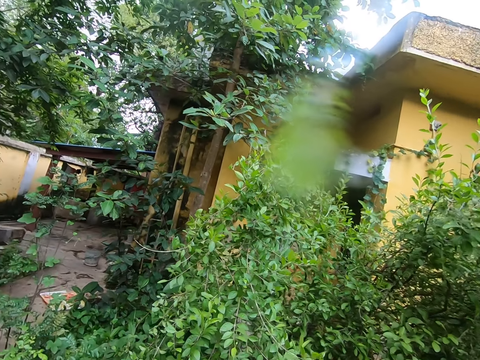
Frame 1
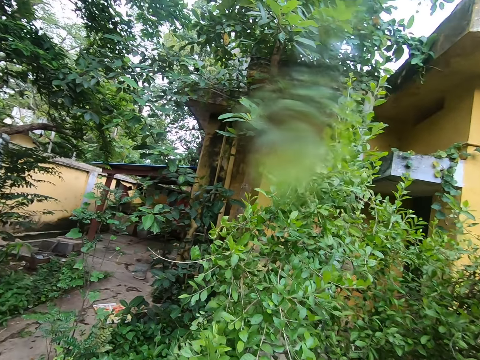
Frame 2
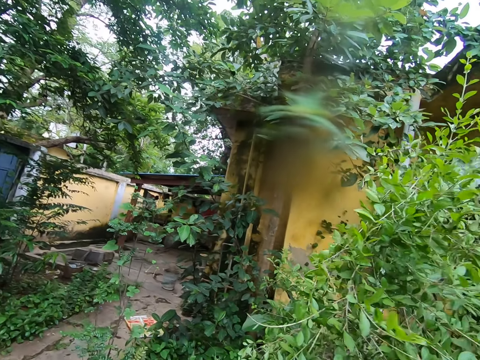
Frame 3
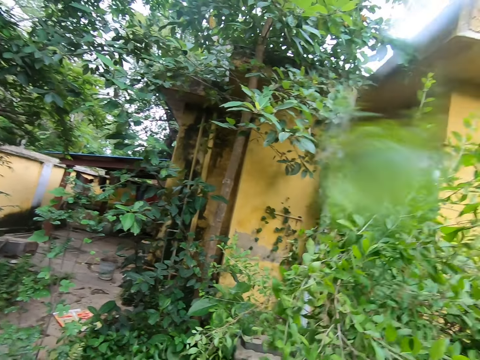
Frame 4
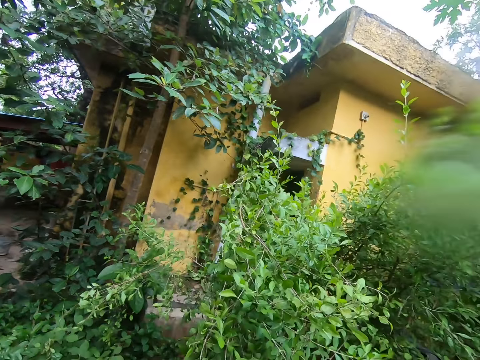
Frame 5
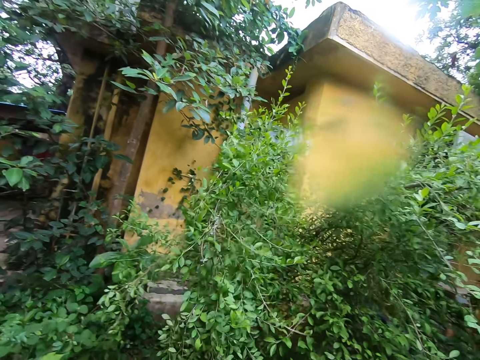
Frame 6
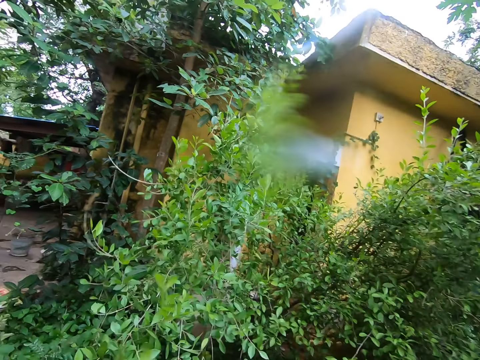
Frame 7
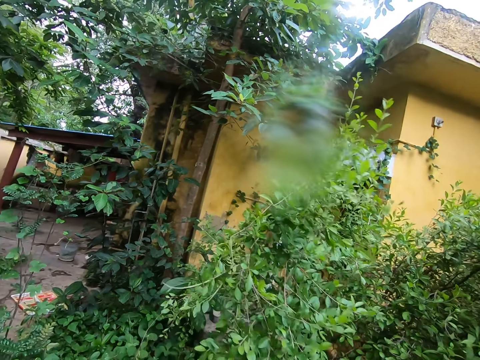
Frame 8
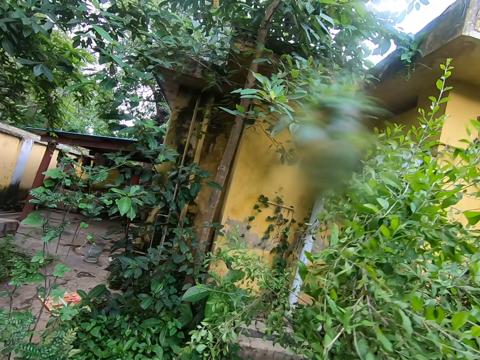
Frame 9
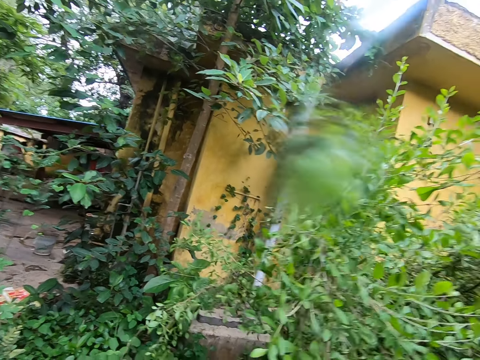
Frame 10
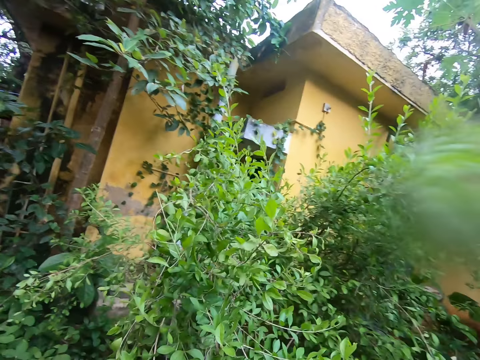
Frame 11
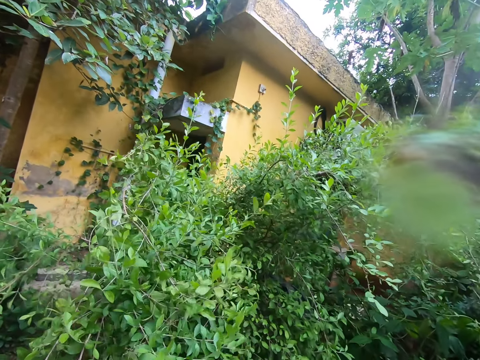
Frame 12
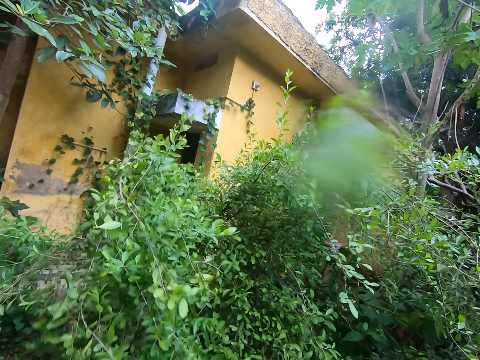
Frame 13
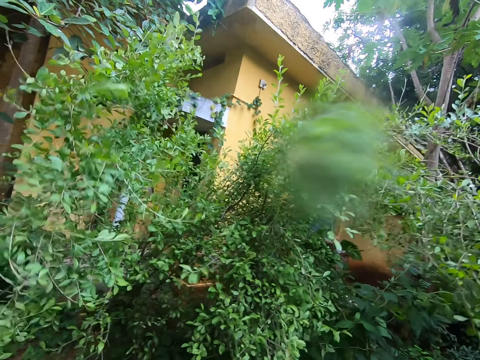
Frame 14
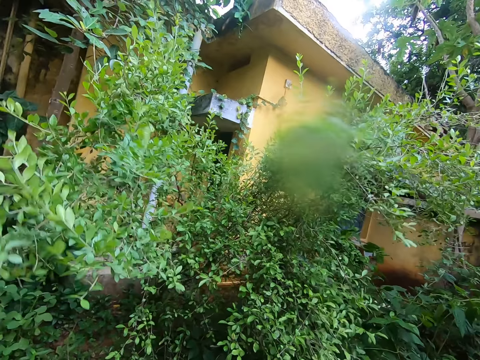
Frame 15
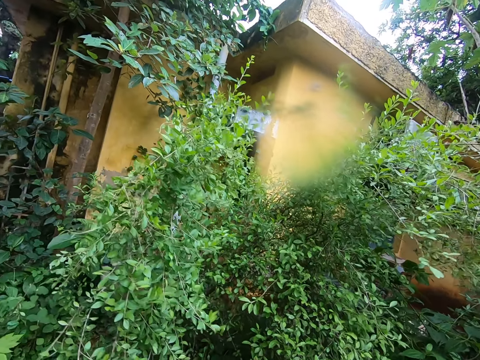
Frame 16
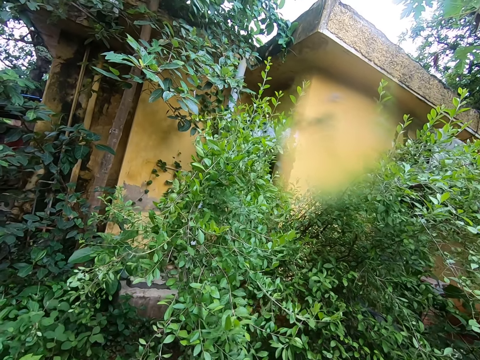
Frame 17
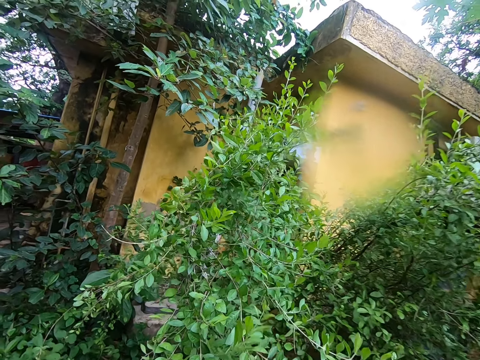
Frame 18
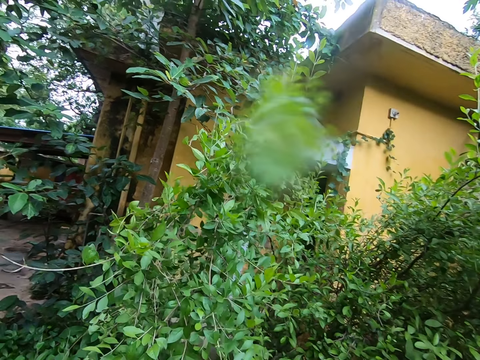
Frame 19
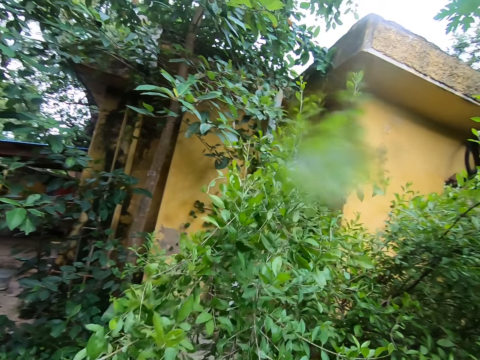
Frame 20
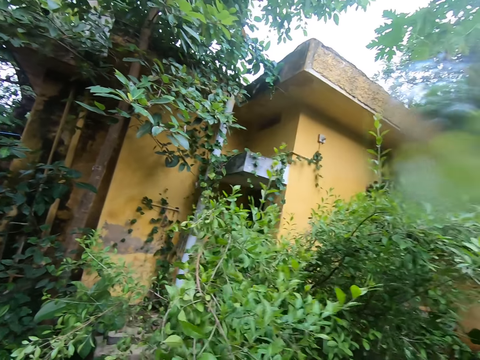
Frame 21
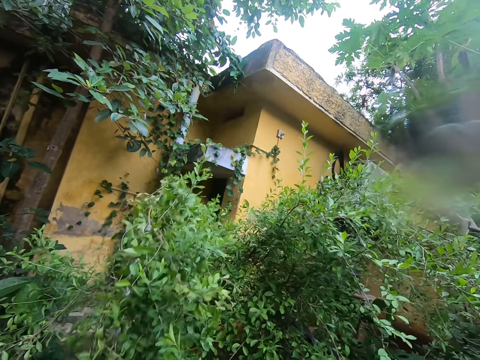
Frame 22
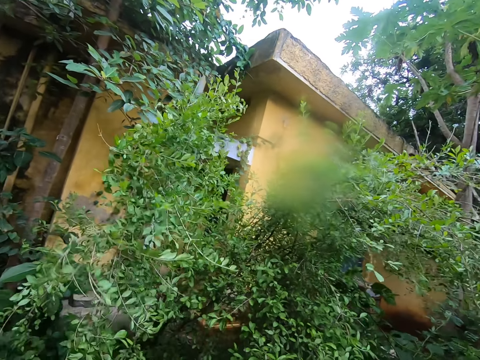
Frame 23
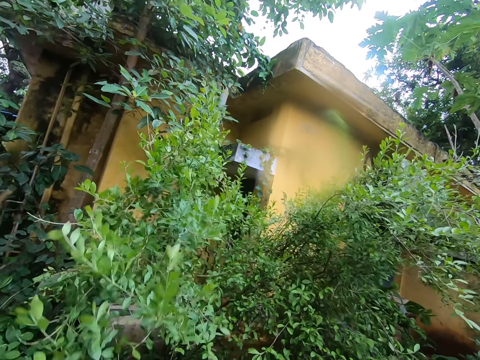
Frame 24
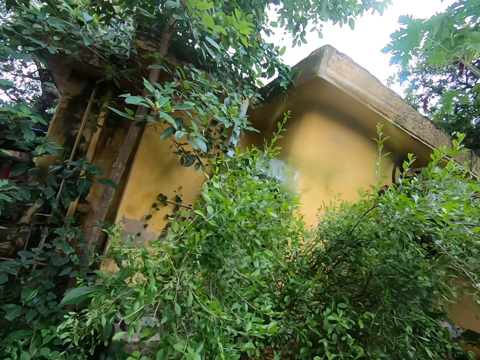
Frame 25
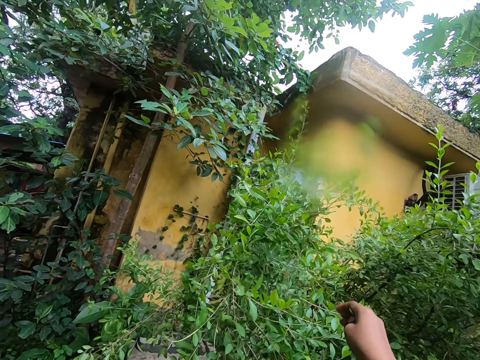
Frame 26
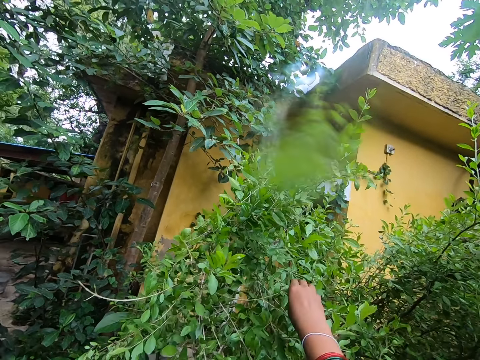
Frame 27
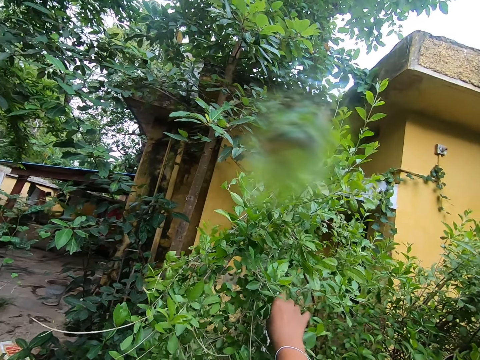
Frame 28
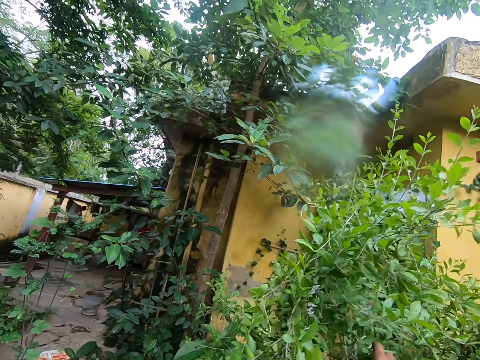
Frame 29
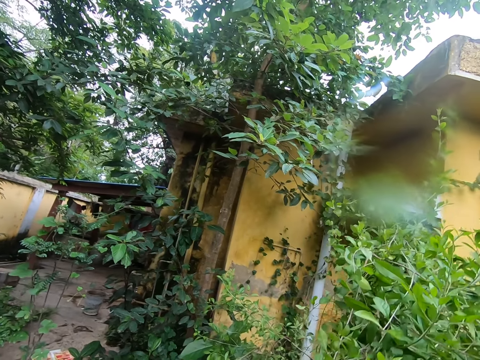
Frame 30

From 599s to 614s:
The camera wearer walks. They pick leaves, raise a hand, and put the hand down.

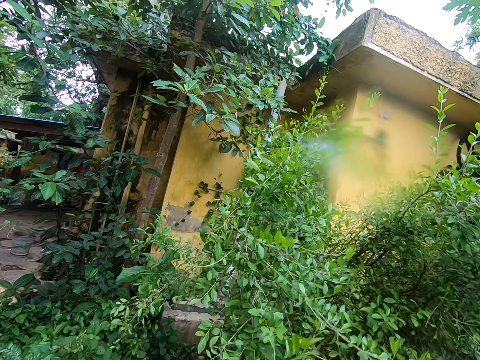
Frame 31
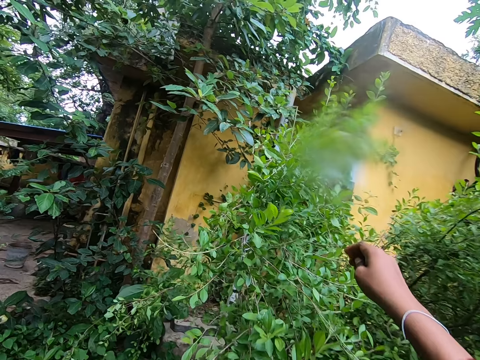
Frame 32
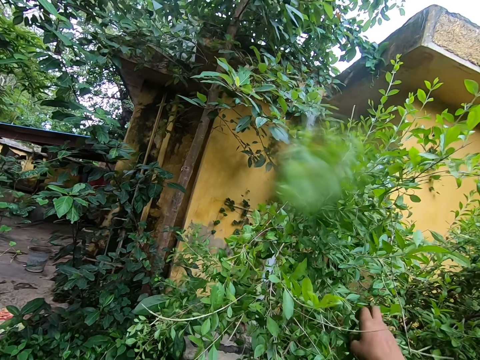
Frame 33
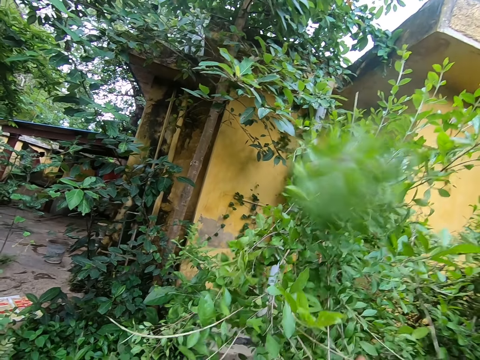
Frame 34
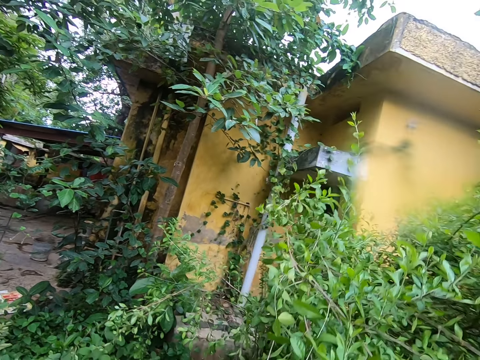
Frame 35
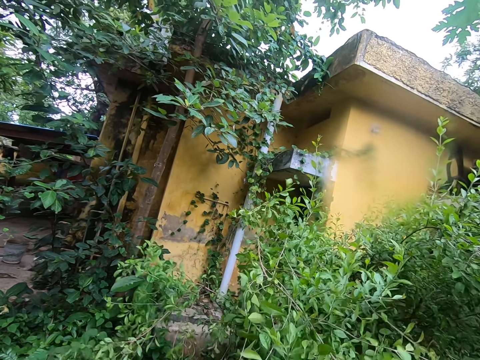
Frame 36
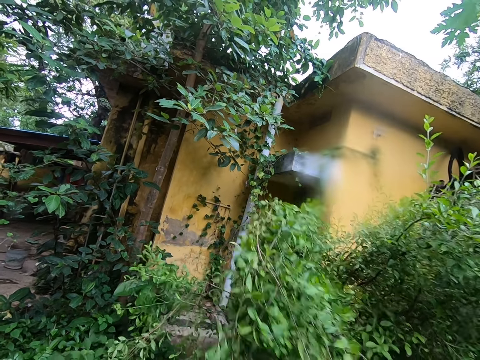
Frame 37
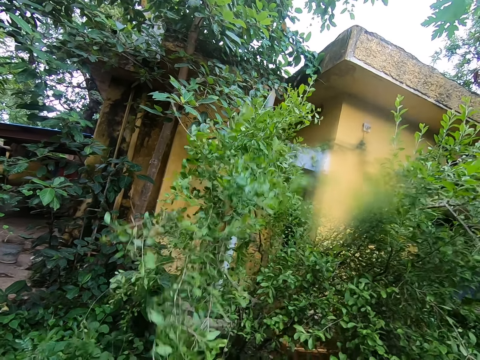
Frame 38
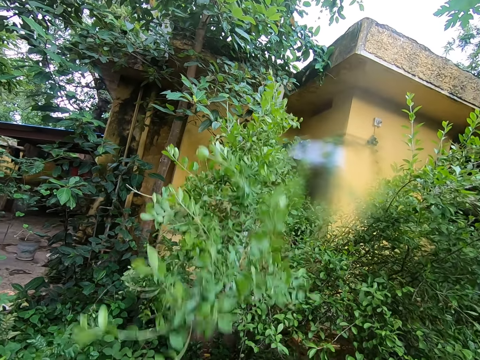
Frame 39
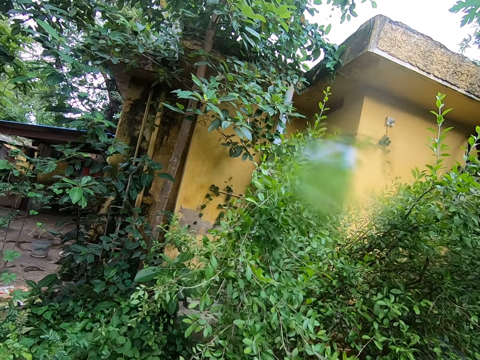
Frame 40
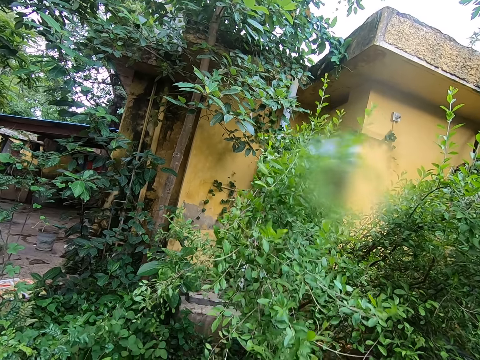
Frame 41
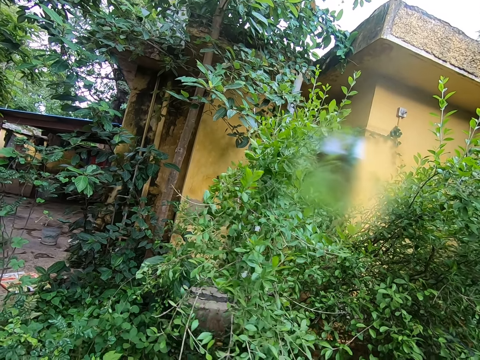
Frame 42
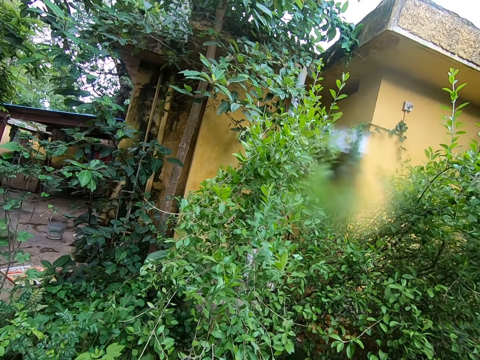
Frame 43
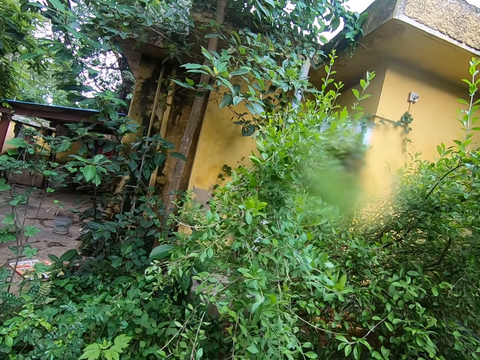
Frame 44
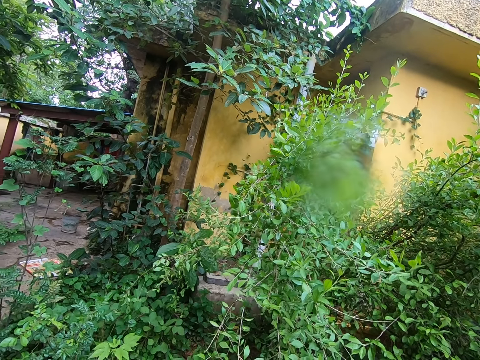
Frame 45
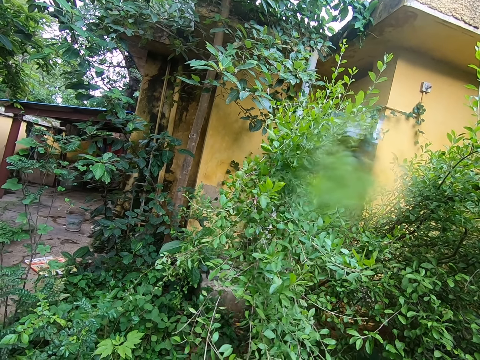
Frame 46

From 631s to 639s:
The camera wearer raises a hand, puts the hand down, and picks leaves.

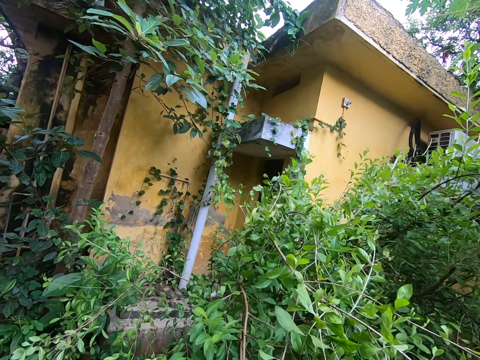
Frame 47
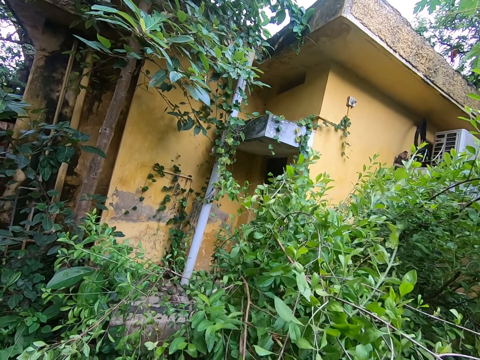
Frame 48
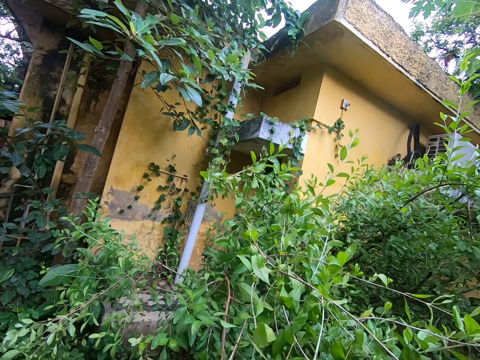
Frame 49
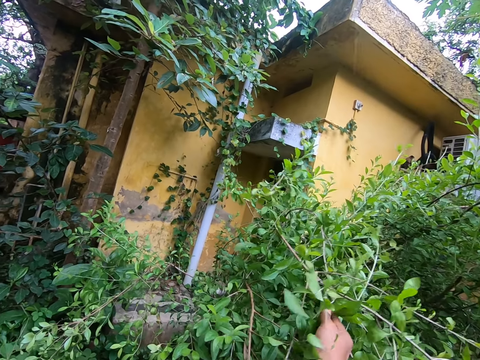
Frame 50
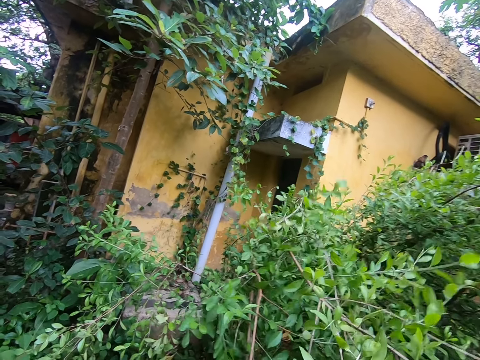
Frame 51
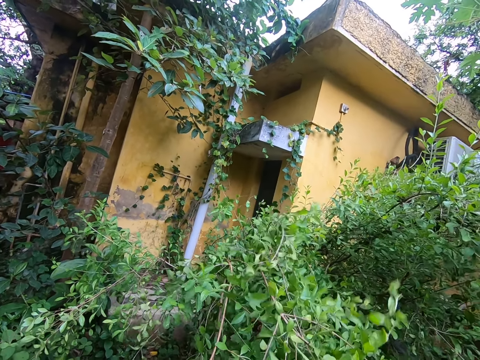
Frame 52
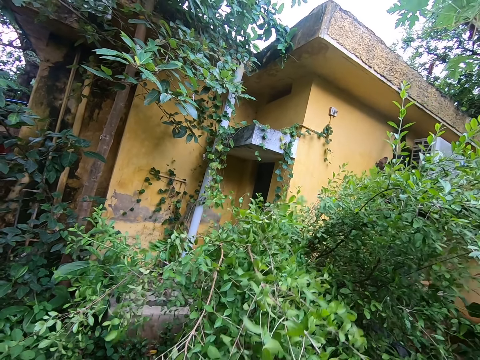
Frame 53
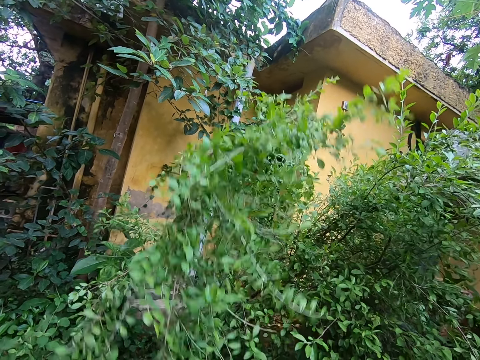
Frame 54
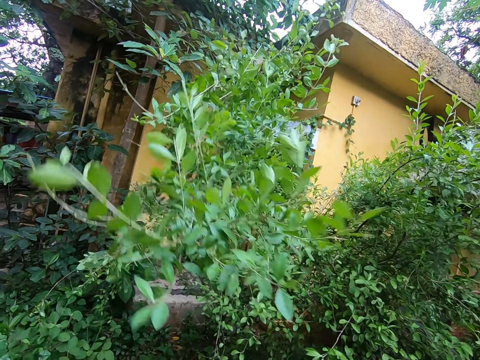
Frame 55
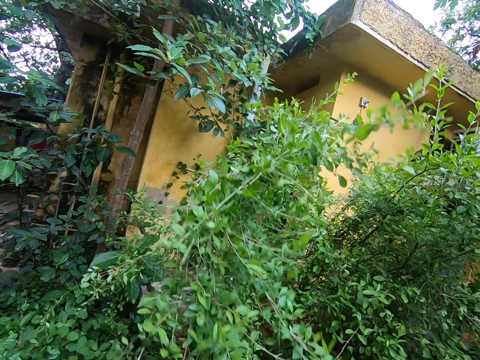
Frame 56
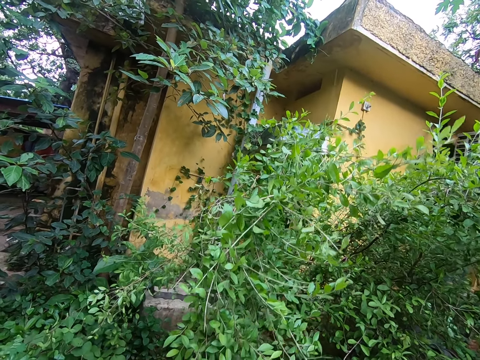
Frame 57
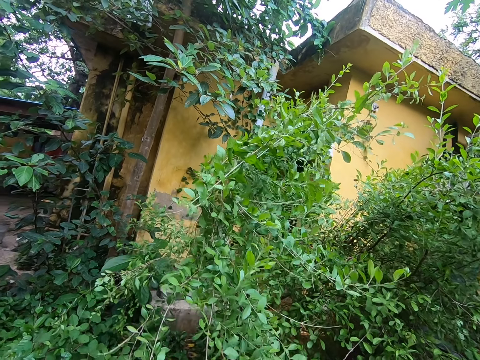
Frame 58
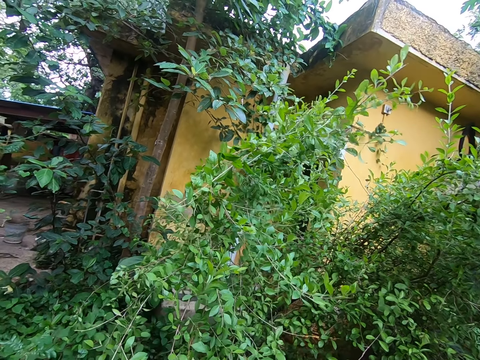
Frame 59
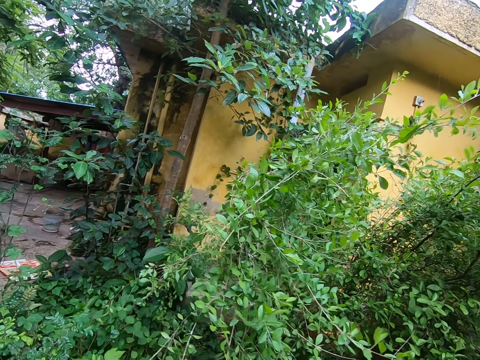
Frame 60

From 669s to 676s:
The camera wearer raises a hand, puts the hand down, and picks leaves.
